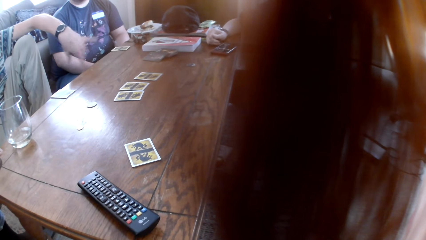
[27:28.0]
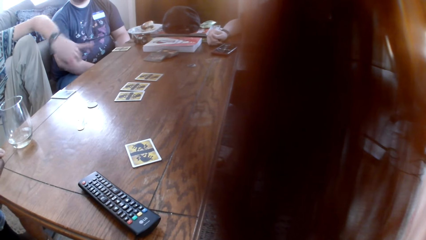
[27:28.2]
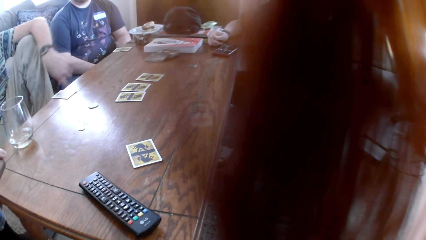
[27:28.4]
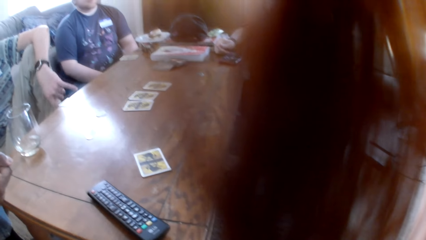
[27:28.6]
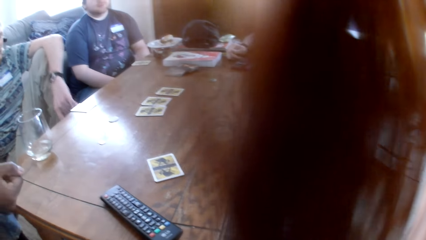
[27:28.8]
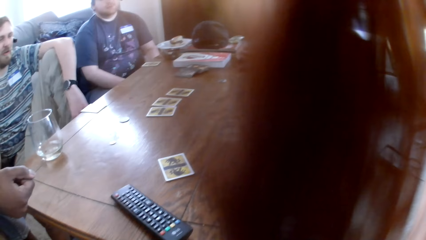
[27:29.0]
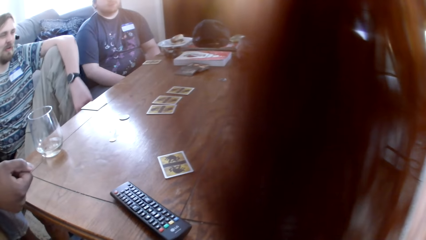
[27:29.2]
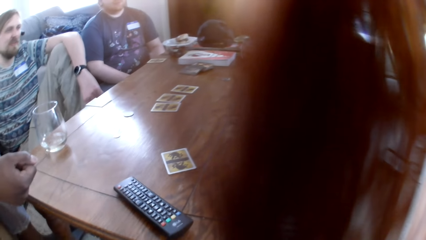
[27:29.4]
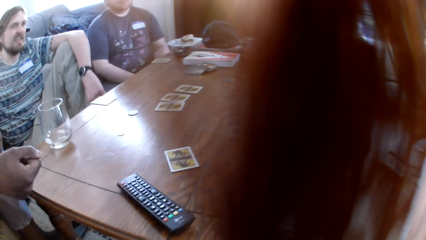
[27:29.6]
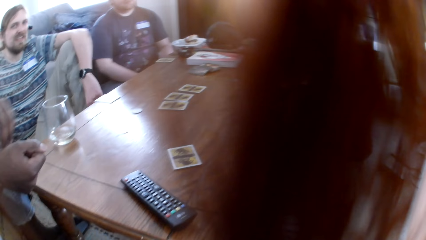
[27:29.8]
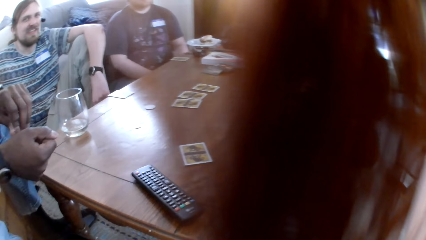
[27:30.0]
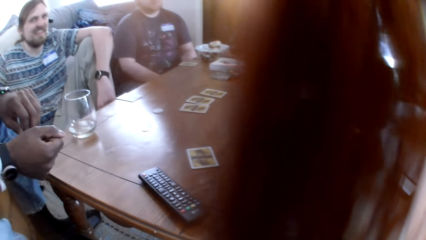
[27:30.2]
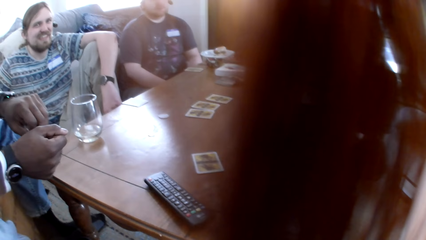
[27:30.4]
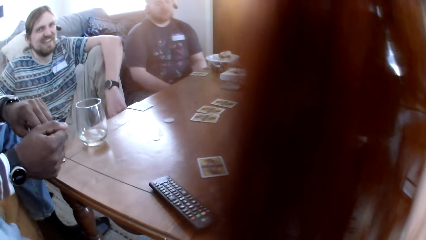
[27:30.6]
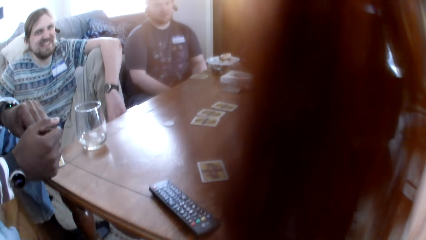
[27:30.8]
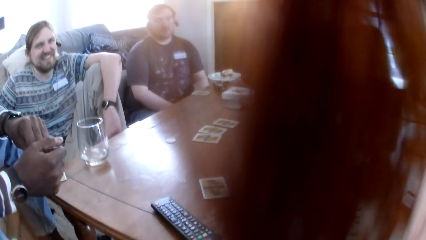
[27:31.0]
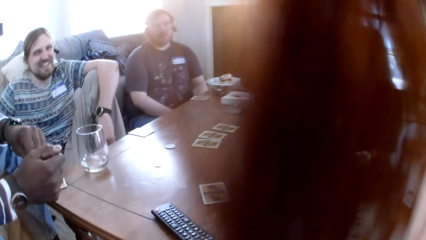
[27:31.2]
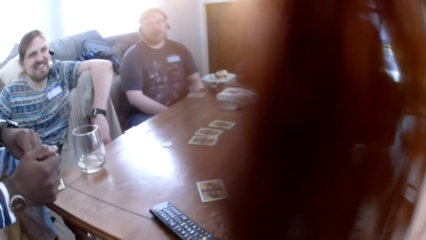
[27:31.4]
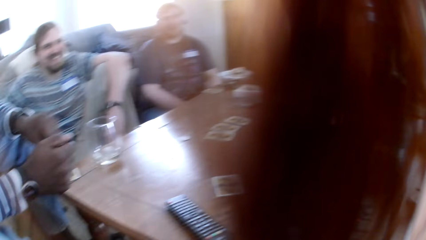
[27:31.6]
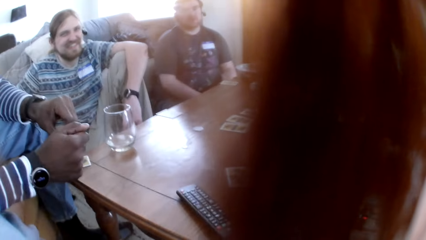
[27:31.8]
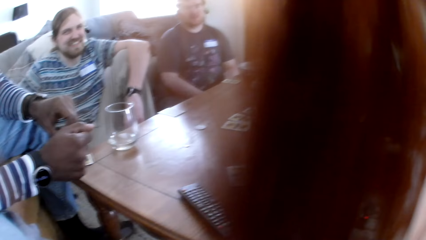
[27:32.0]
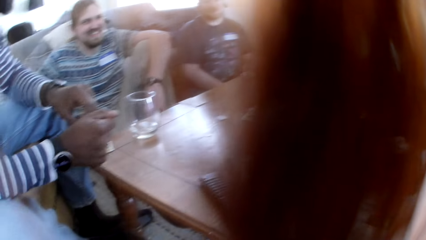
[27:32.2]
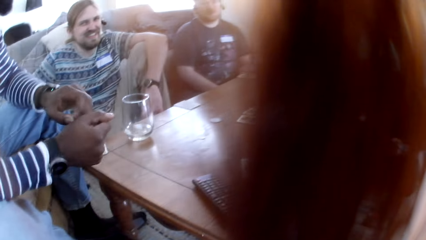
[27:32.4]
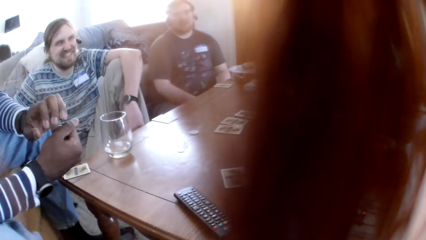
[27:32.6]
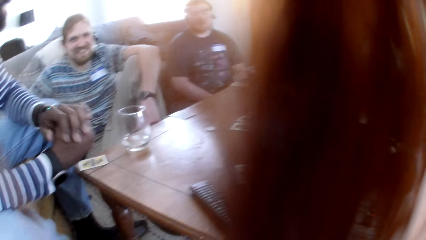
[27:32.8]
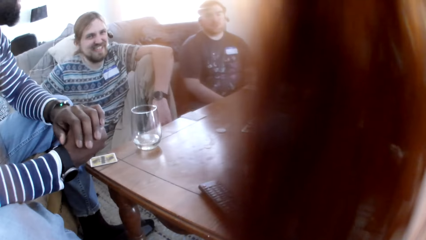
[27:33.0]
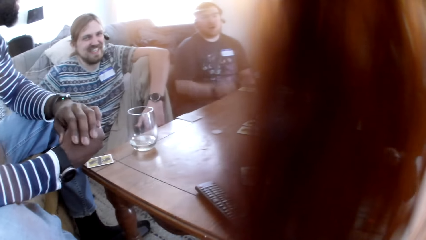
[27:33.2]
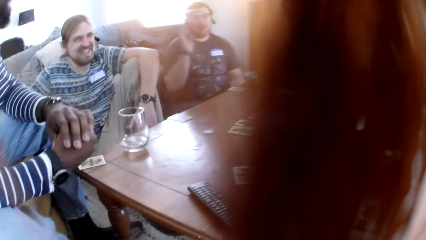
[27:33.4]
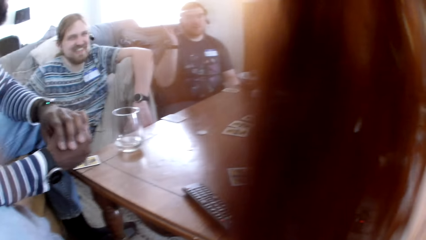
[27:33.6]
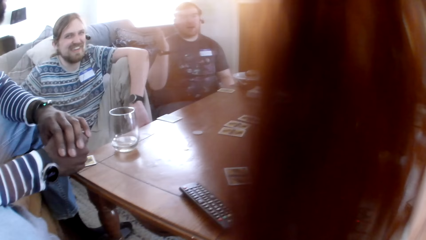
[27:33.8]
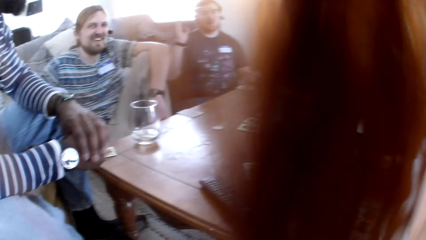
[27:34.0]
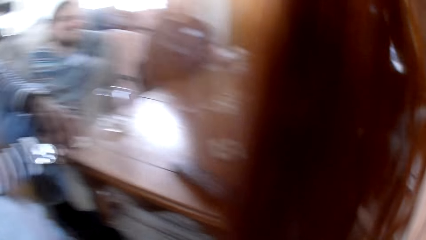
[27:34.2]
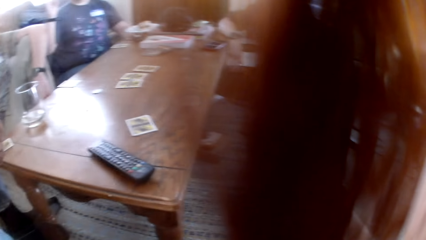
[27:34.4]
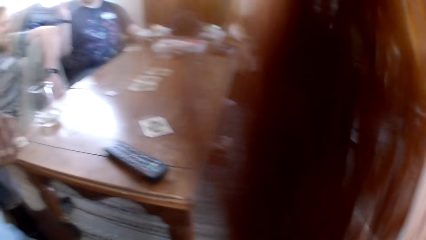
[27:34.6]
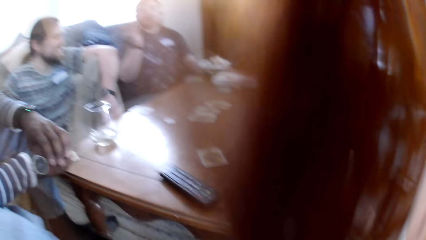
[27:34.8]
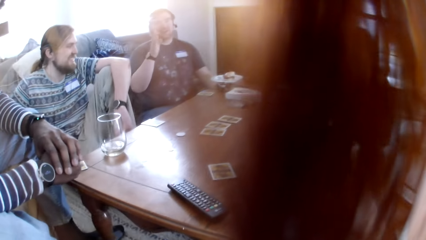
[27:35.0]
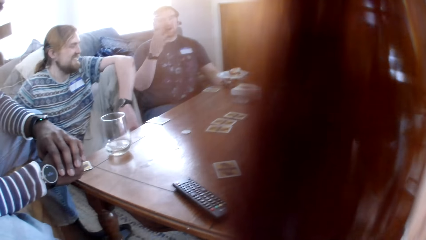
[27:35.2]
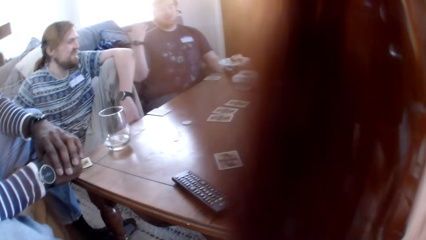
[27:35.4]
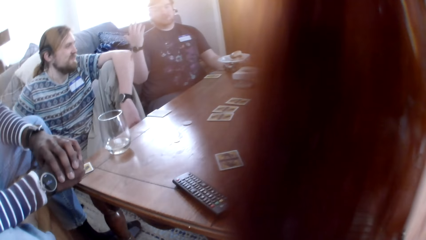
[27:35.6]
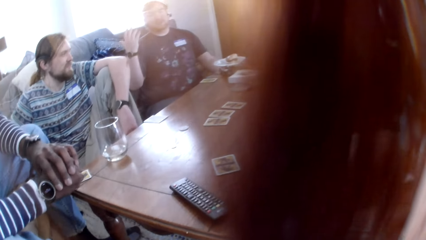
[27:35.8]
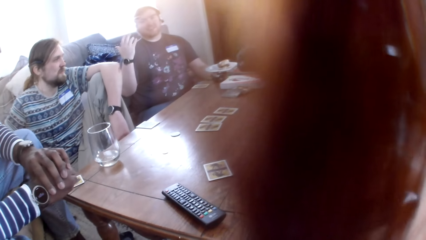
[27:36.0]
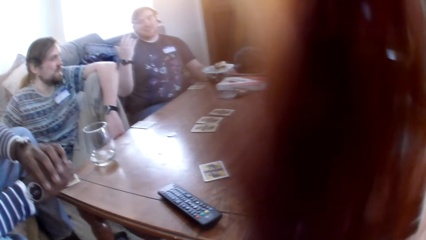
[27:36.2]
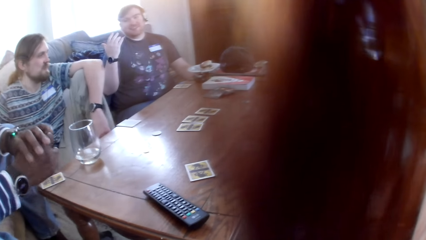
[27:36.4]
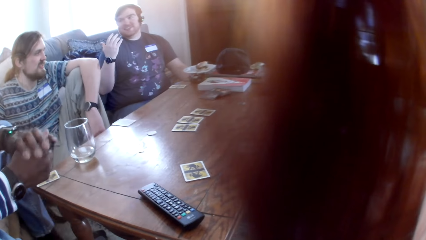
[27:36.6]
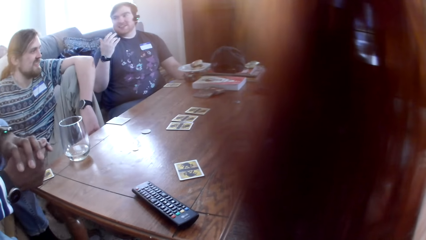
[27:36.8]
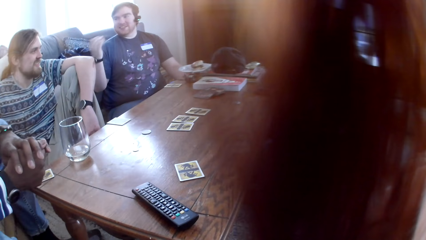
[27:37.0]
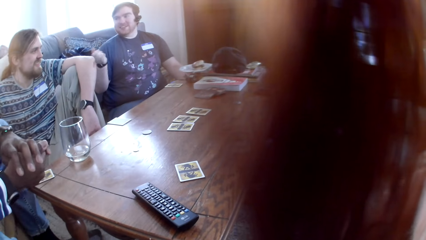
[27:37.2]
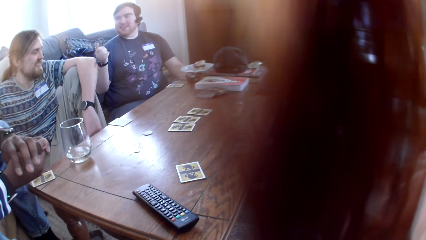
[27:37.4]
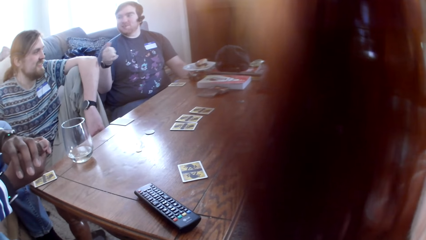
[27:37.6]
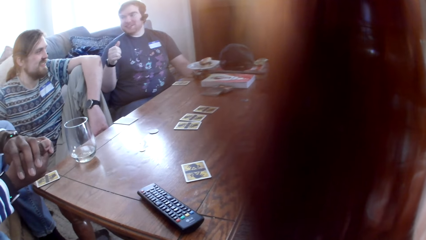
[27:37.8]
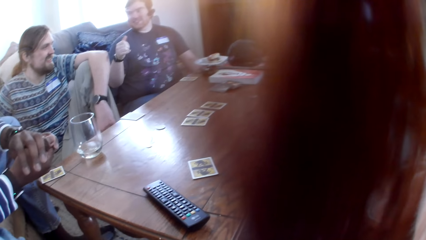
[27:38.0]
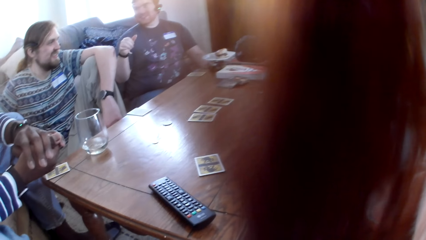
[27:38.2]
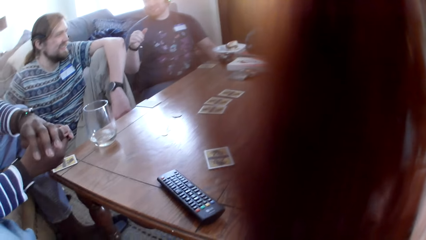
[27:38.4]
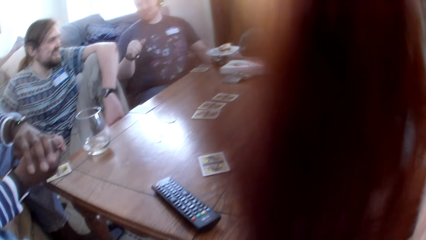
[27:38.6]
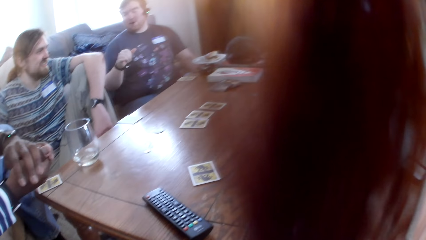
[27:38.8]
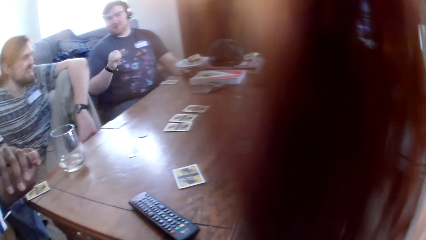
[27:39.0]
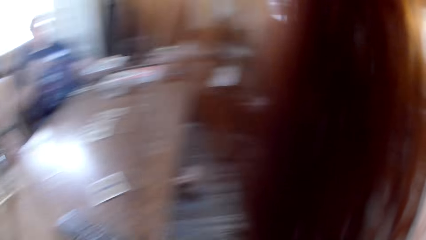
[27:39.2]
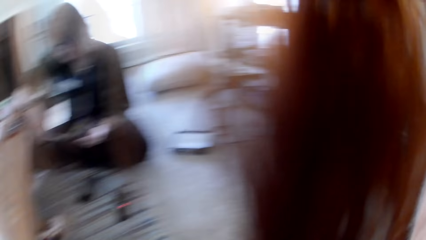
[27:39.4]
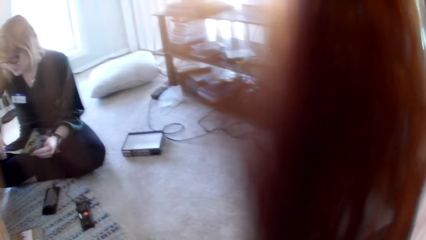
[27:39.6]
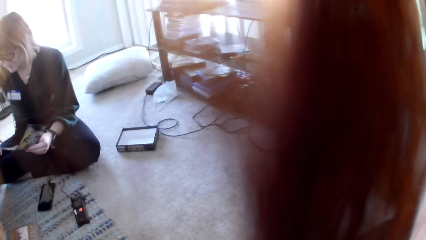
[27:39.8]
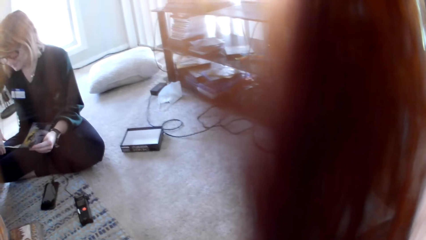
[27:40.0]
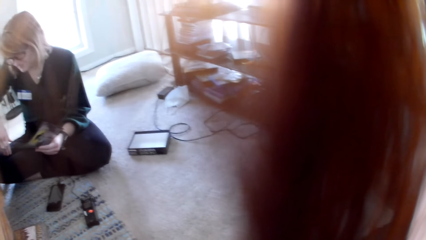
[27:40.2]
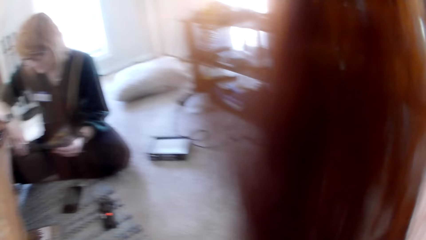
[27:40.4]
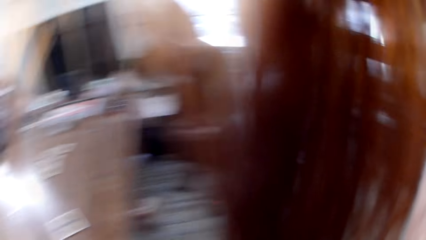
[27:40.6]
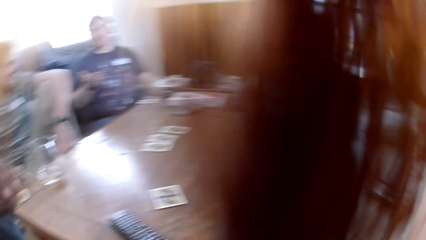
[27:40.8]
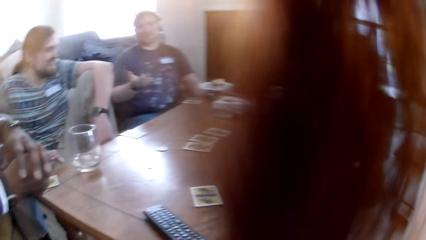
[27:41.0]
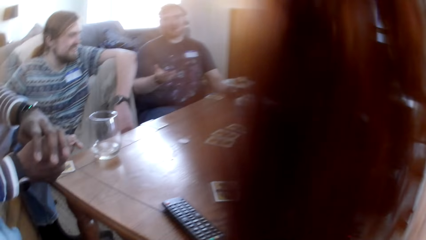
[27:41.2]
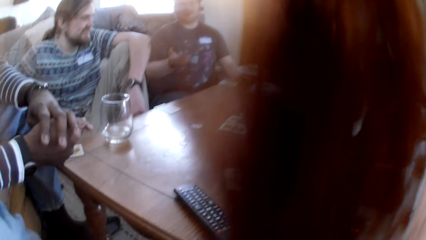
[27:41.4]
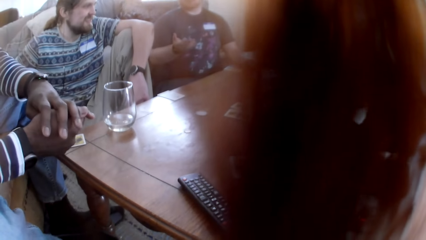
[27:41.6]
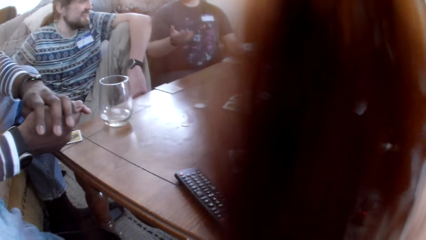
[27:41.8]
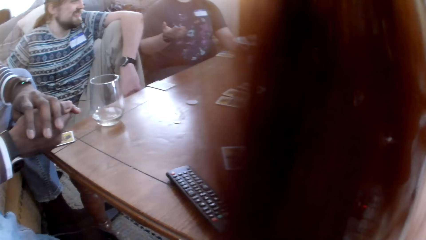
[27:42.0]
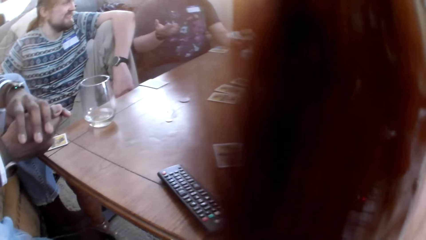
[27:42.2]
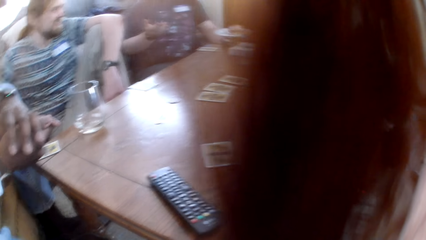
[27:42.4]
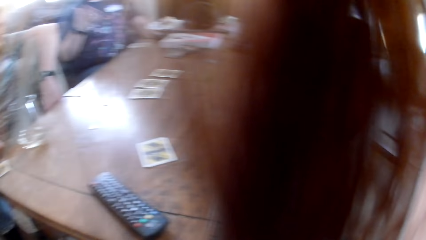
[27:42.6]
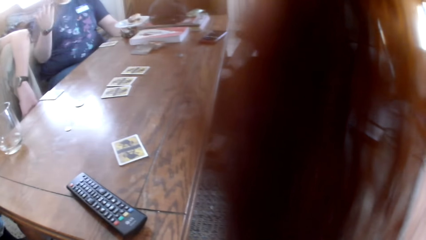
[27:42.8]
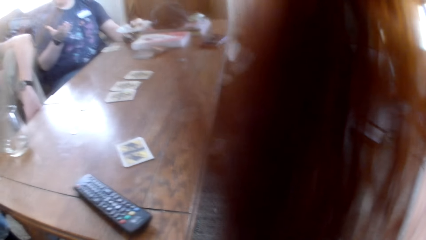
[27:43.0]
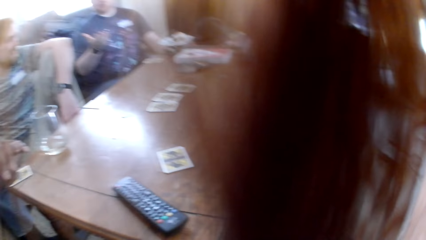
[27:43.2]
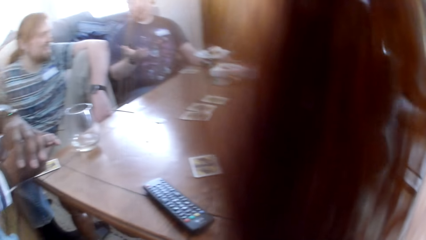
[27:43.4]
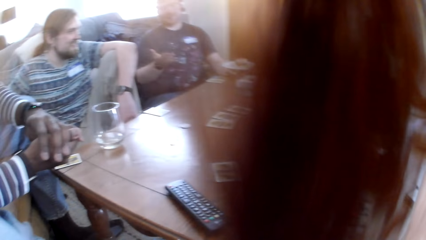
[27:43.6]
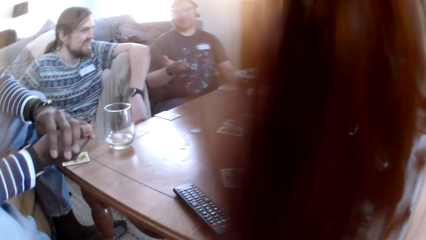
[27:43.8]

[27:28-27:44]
A man demonstrates with the hand. Another man raises the hand. The other man converses with the camera wearer and the first man. The camera wearer stares at a lady. A woman reads a book. The other man converses with the first man.
